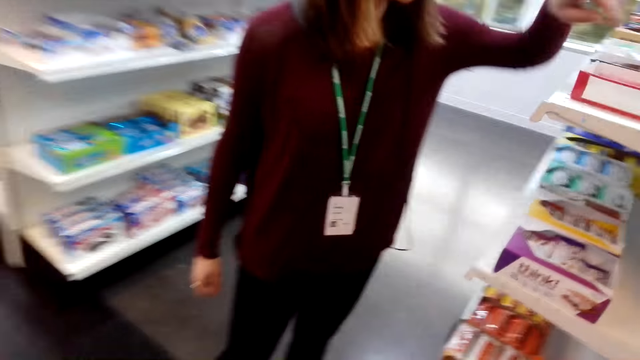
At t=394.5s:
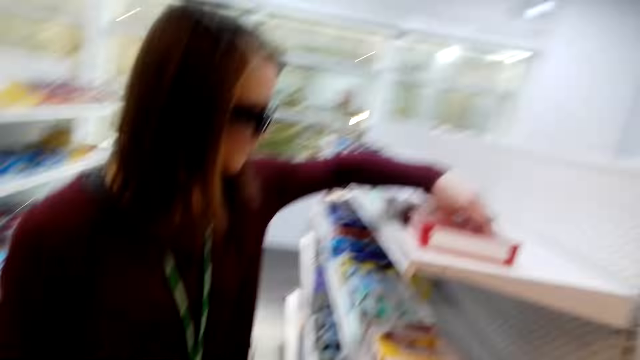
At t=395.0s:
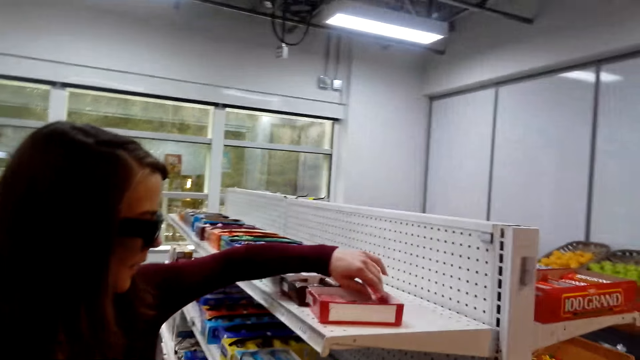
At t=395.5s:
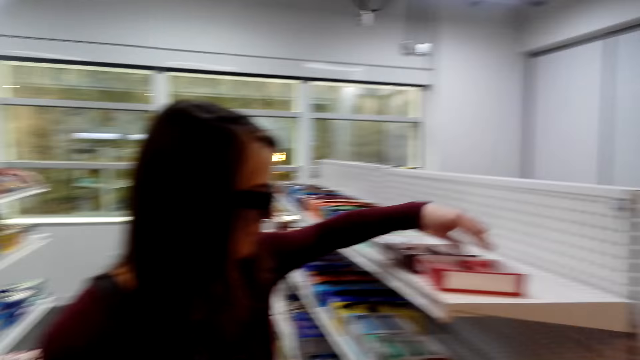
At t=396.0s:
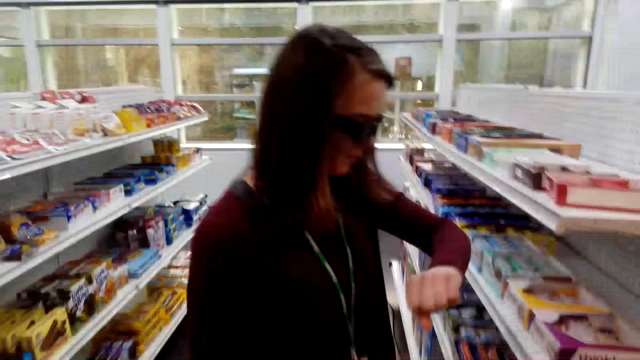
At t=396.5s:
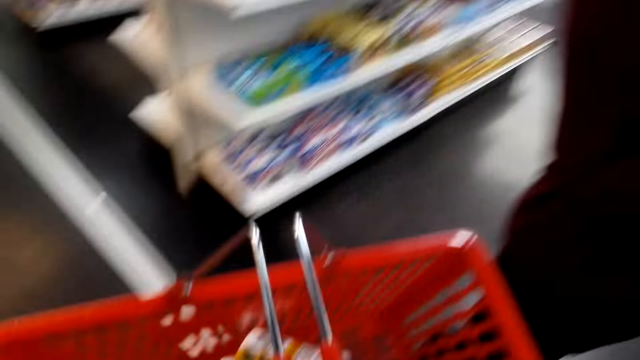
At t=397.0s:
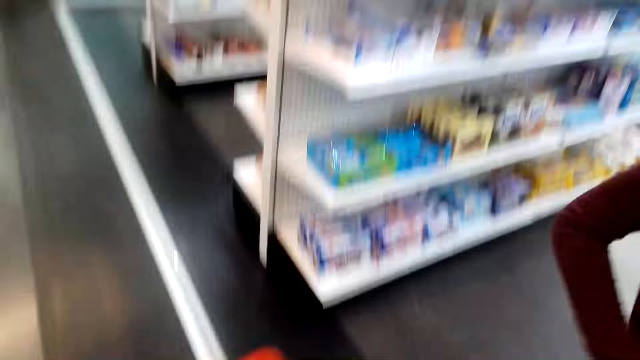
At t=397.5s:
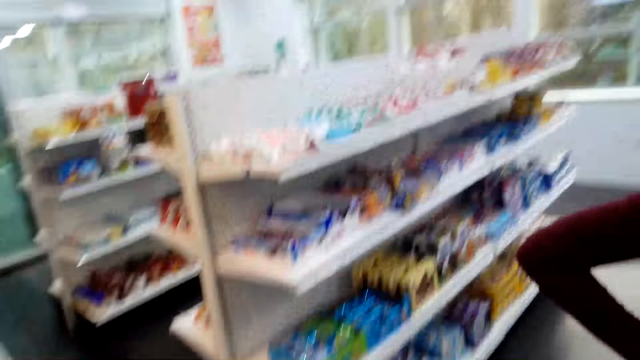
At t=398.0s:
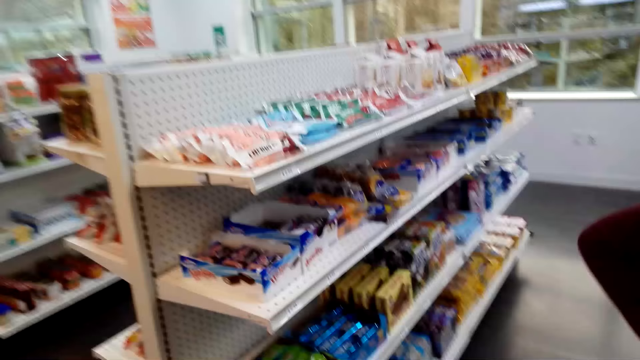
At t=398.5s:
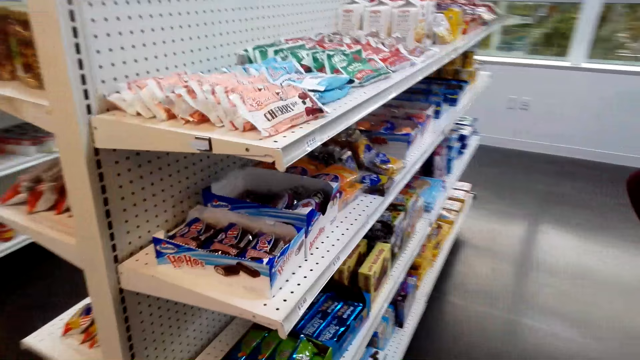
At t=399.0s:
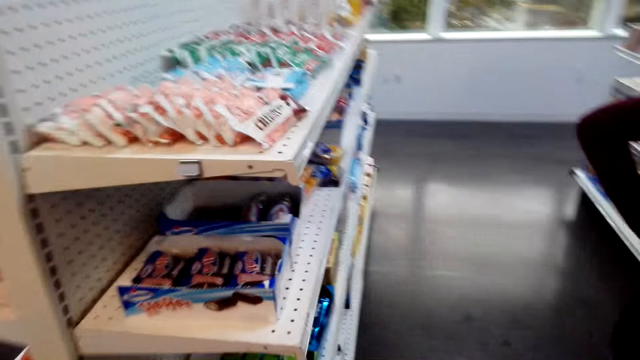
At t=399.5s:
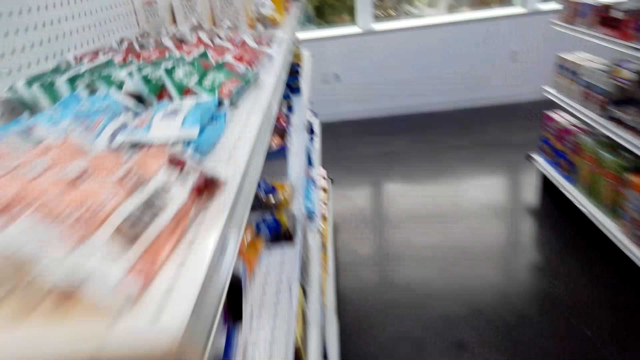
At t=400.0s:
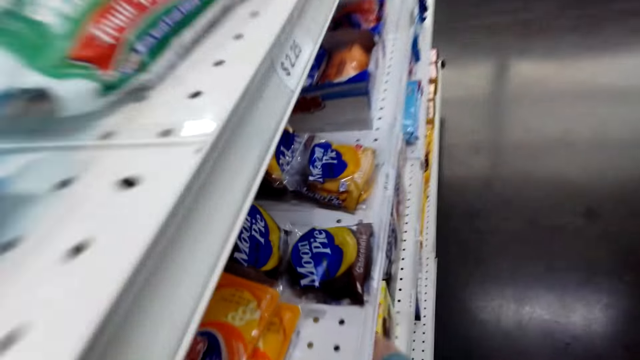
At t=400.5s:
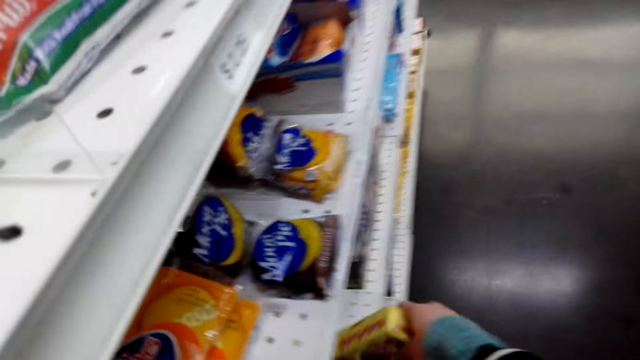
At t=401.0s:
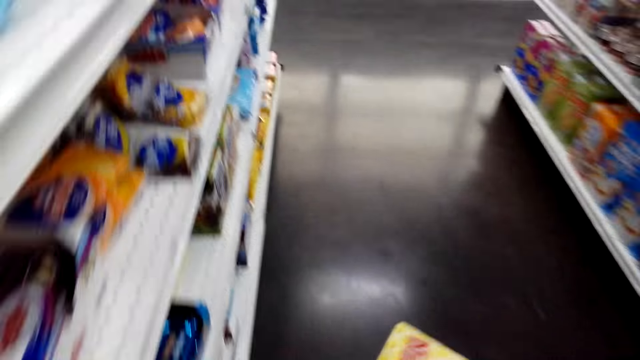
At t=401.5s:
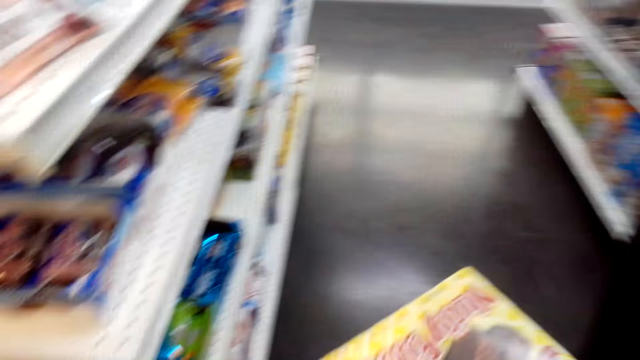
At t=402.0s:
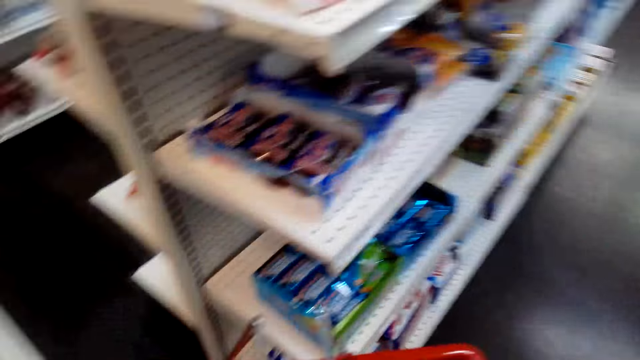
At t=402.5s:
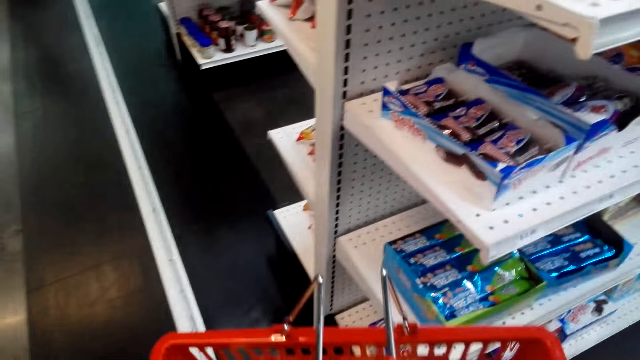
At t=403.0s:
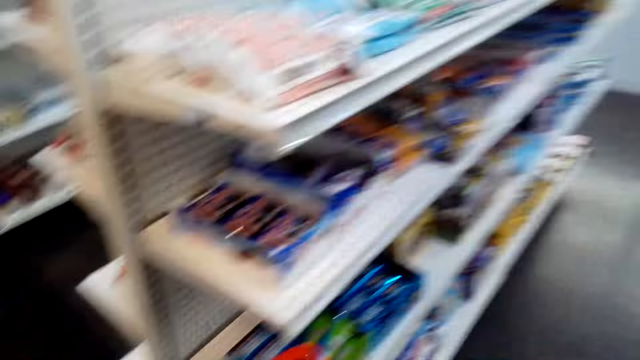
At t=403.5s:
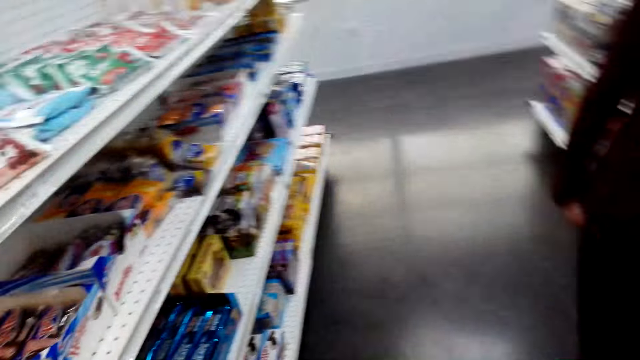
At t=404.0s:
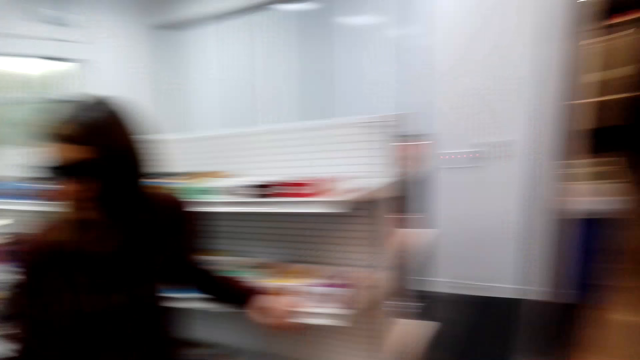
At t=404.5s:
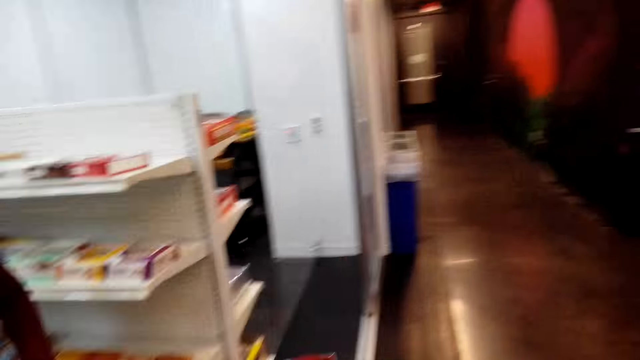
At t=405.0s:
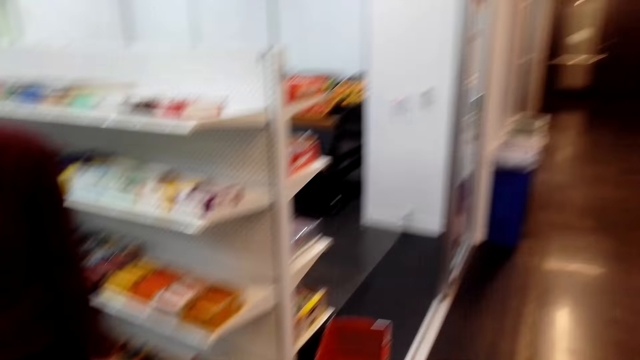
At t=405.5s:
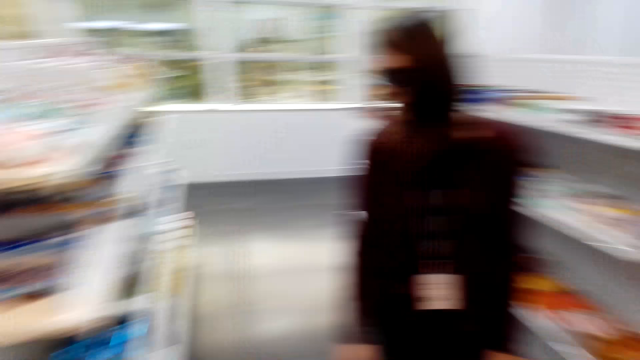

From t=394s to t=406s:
A woman touches the snacks on the shelf. The camera wearer picks a snack from the shelf. They put the snack in the shopping basket.

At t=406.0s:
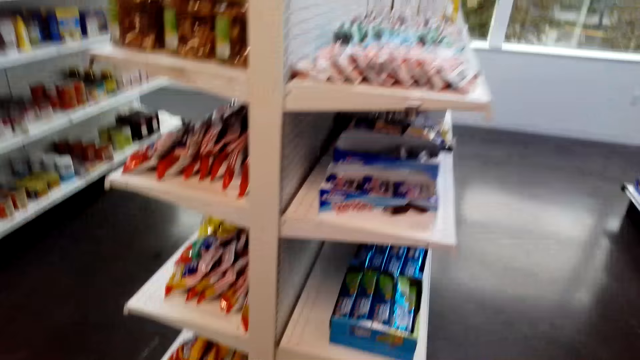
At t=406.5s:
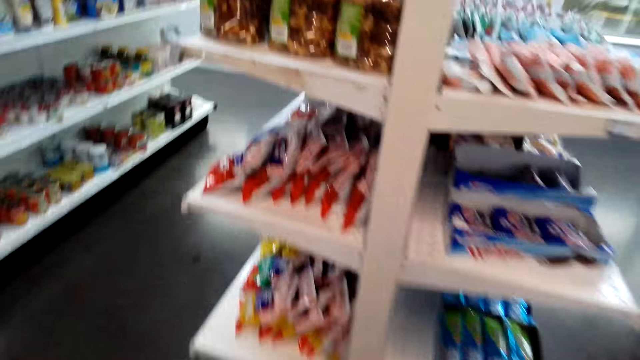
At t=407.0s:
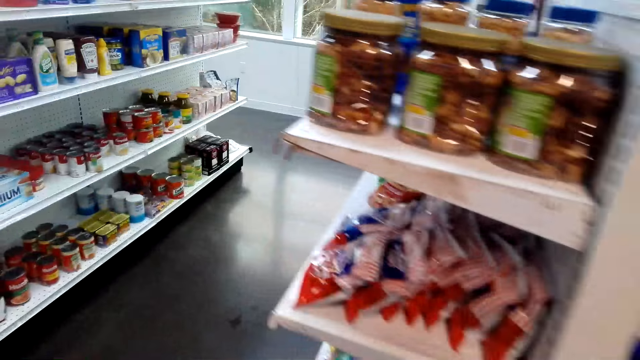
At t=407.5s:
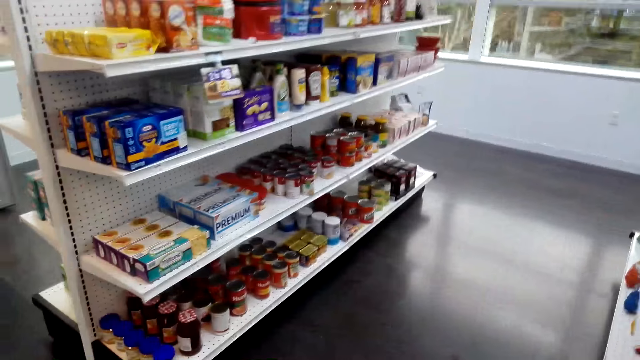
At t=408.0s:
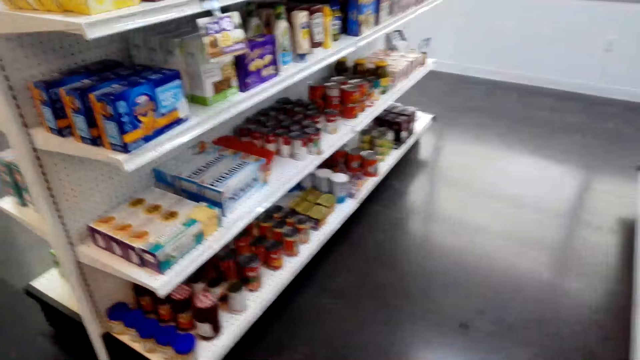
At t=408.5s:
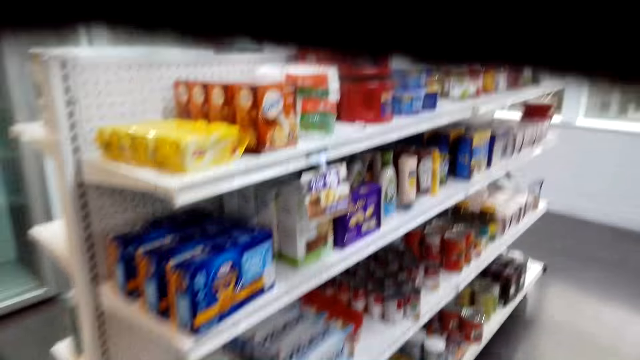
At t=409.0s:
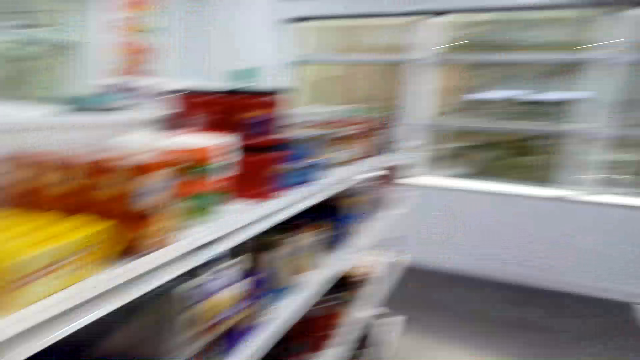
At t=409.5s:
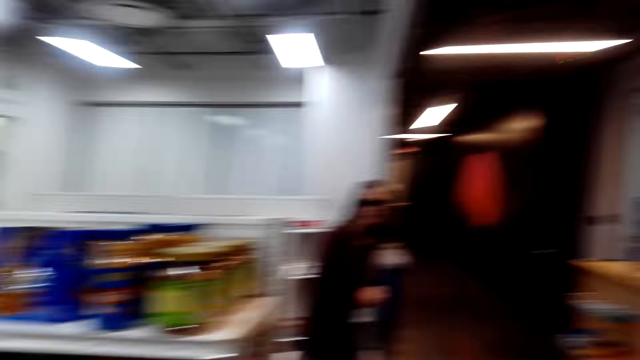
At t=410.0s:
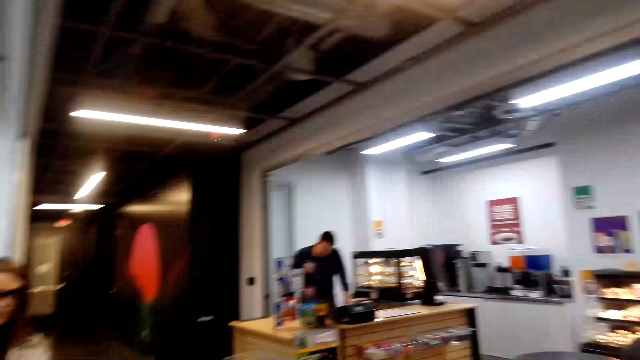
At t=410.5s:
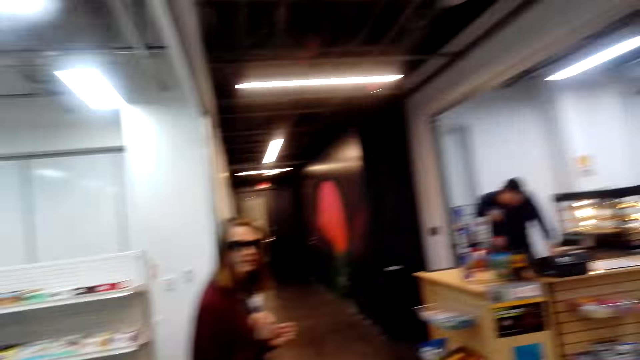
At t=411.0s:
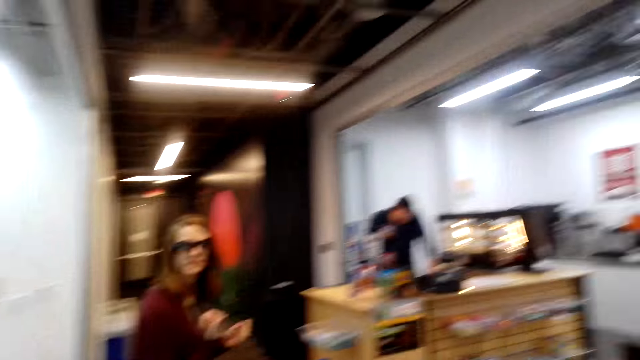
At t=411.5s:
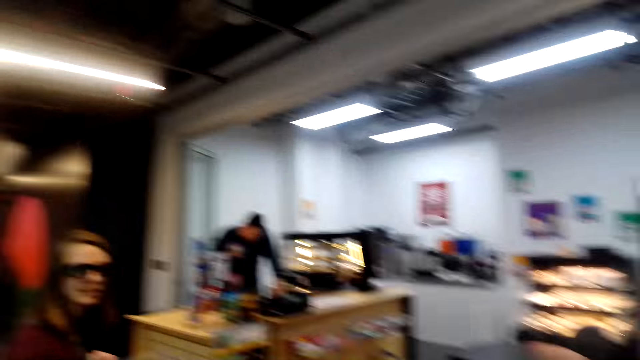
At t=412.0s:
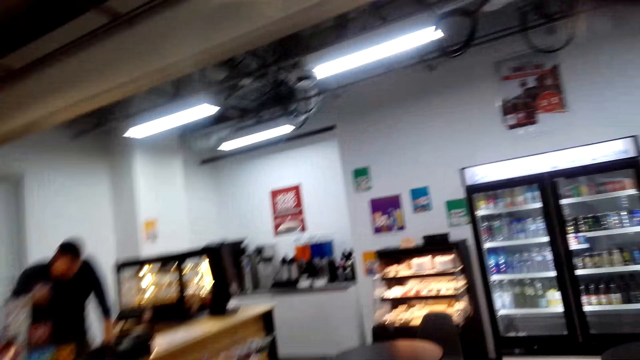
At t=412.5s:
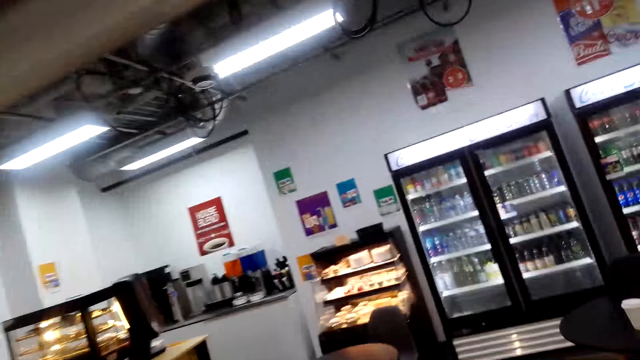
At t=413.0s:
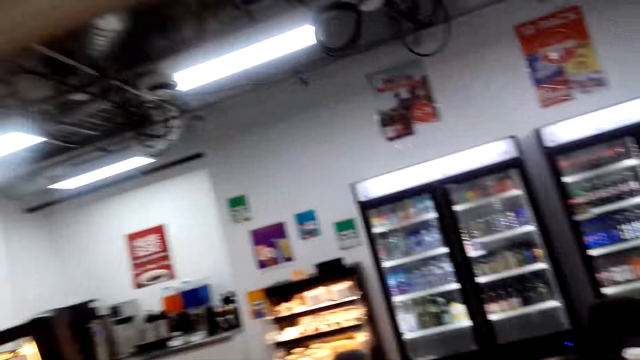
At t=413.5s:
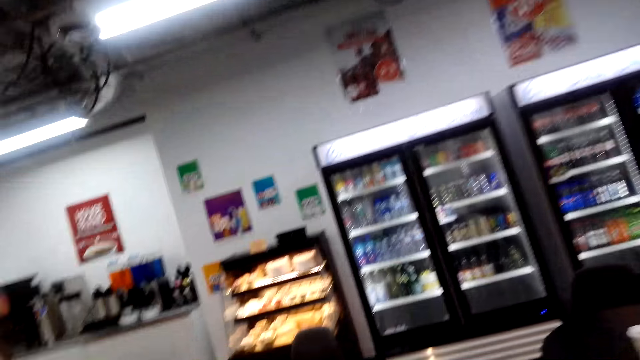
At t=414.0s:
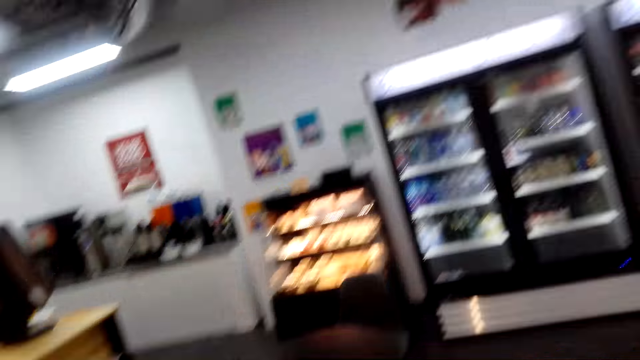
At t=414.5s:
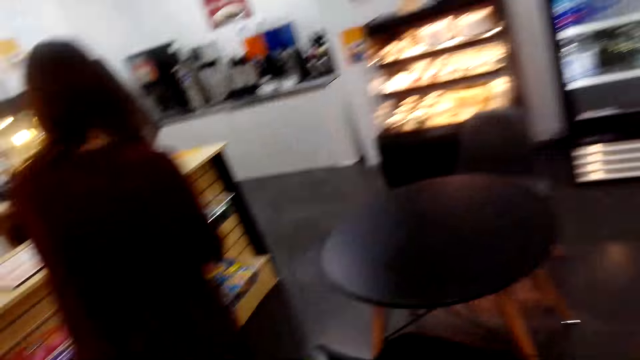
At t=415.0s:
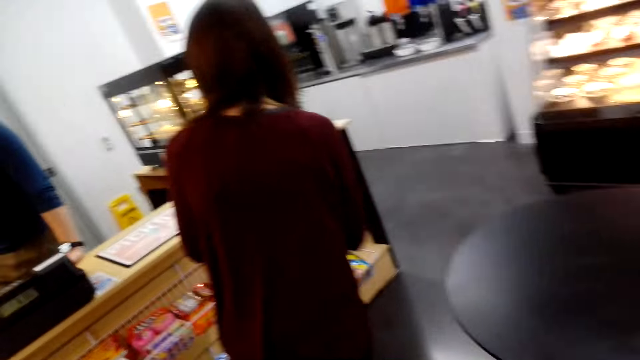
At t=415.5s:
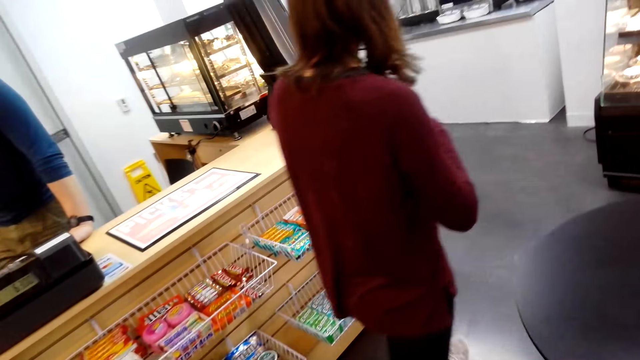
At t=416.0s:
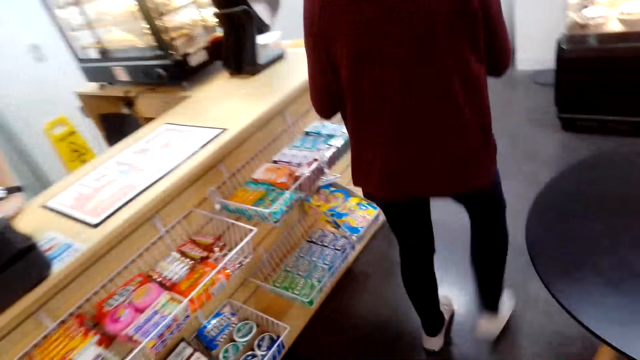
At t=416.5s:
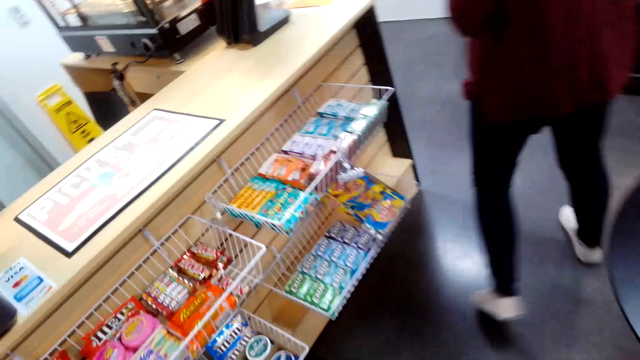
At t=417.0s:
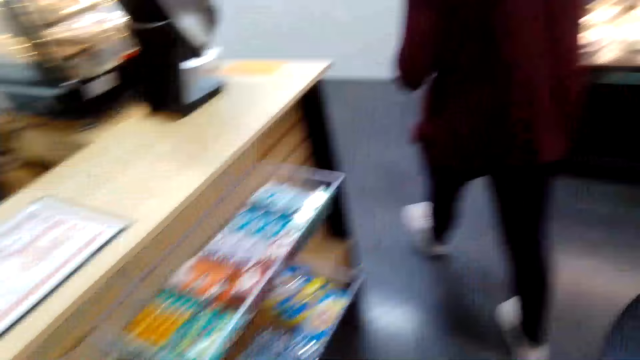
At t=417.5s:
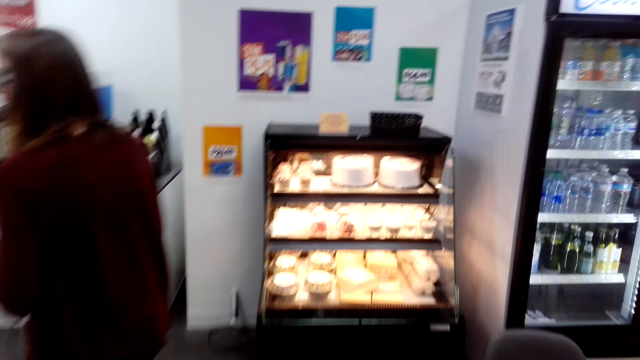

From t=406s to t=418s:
The camera wearer walks around. A woman walks to the counter. The camera wearer walks towards the counter desk.
